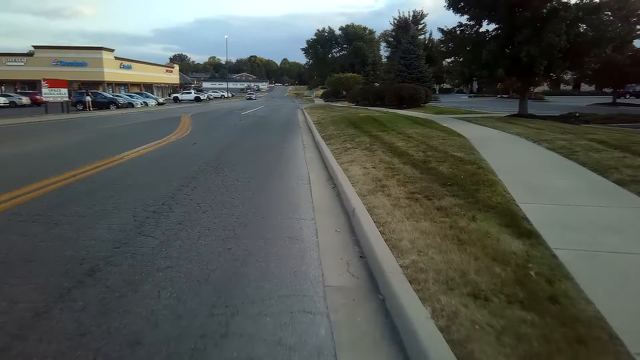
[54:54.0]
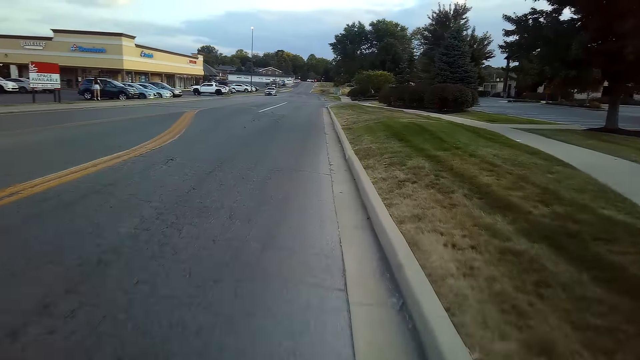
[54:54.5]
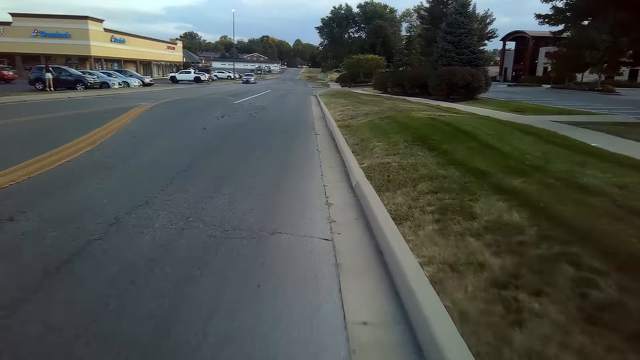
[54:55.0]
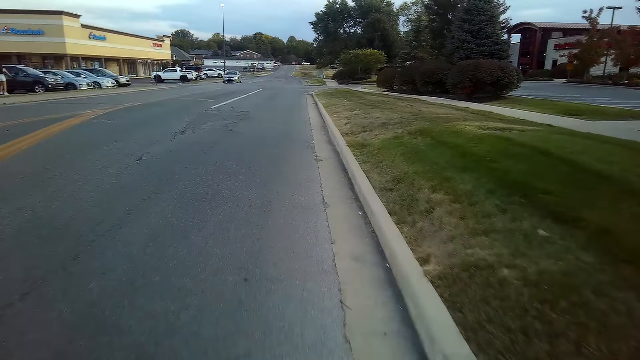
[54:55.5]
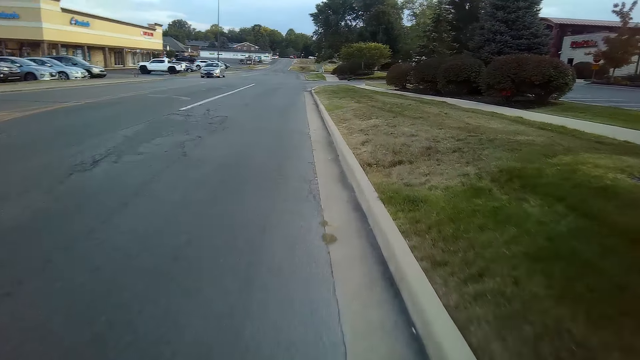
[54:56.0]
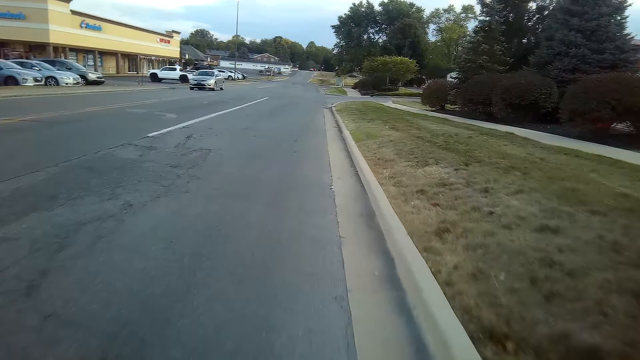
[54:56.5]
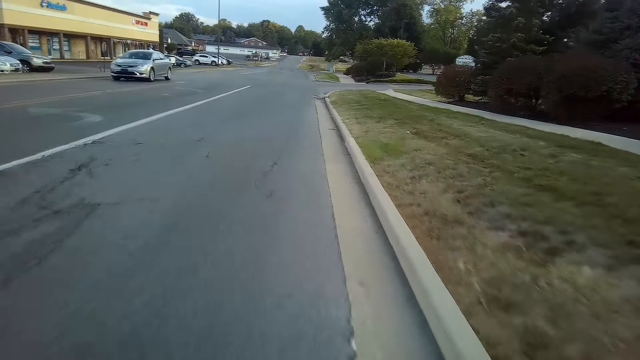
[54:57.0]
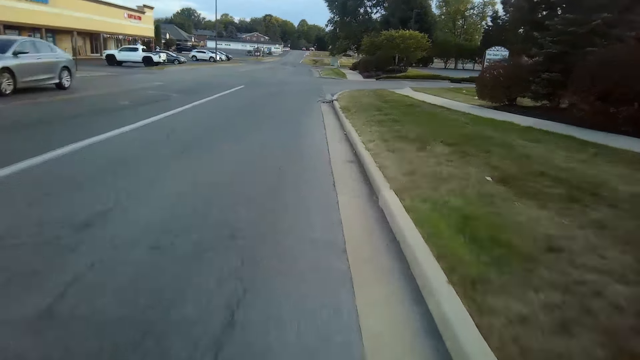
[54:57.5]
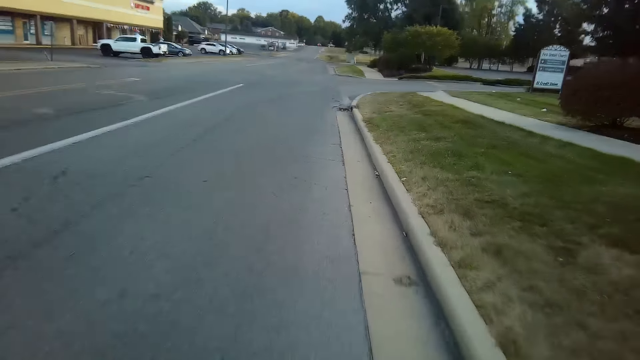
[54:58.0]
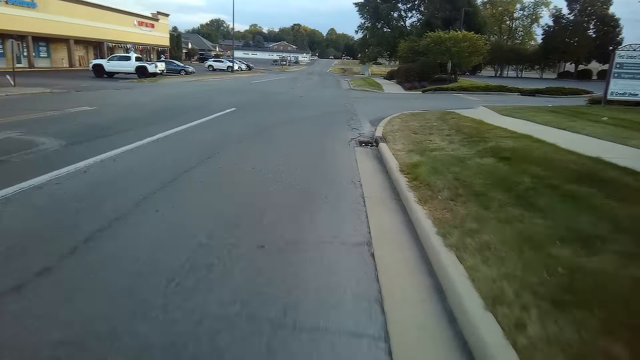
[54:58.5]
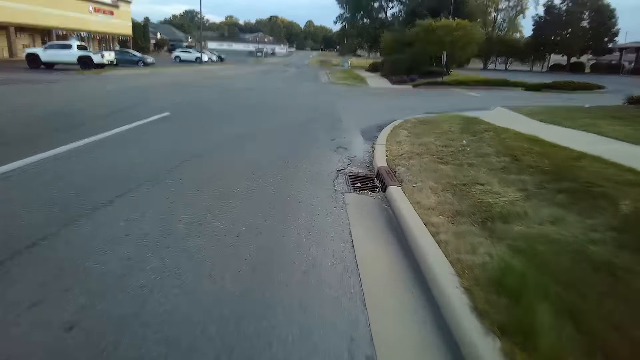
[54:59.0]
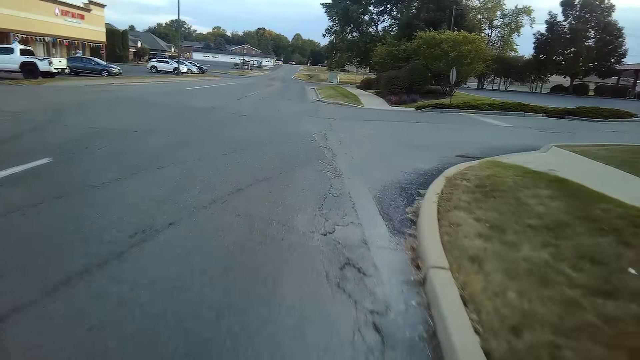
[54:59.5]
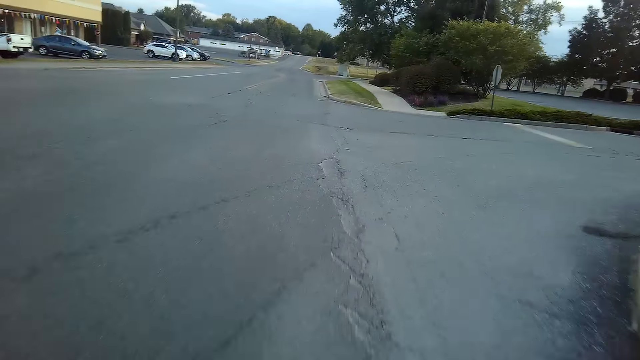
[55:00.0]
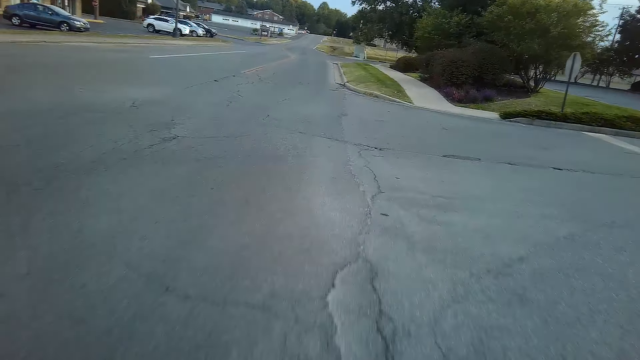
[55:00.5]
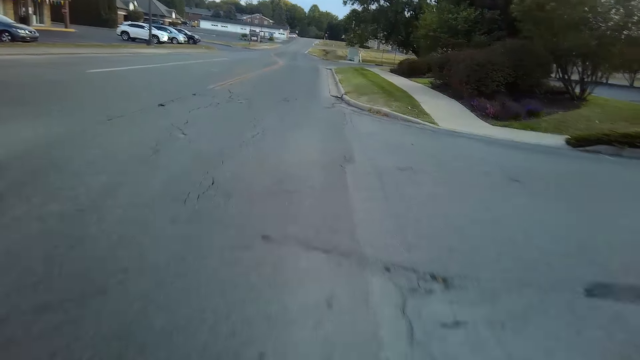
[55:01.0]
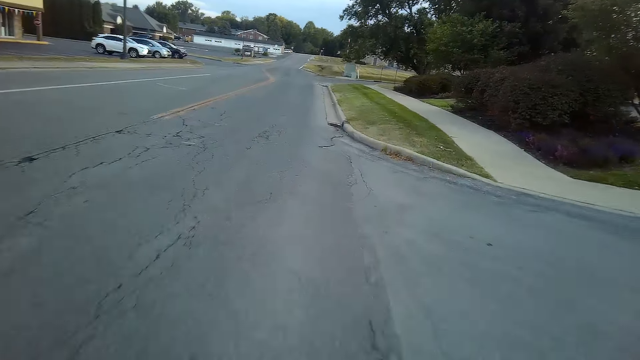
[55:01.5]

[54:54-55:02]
The camera wearer rides a bicycle.

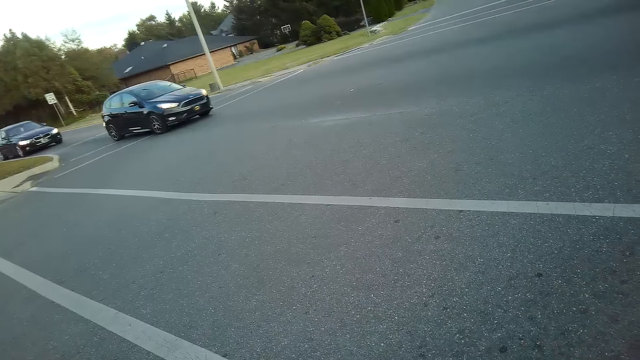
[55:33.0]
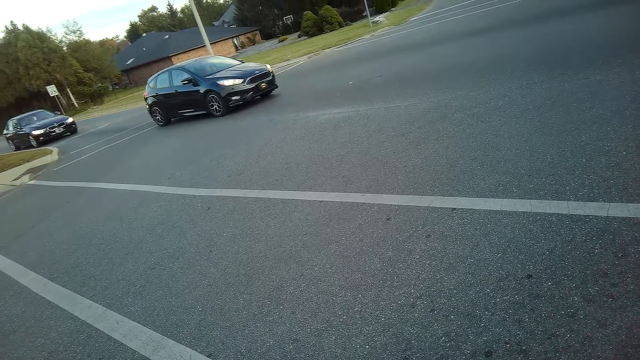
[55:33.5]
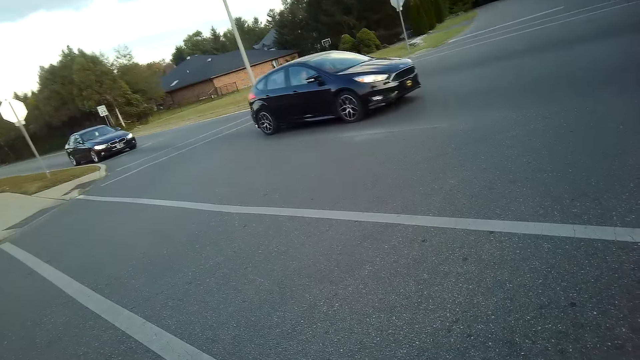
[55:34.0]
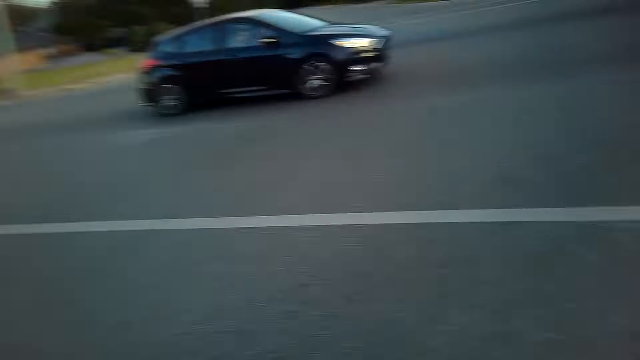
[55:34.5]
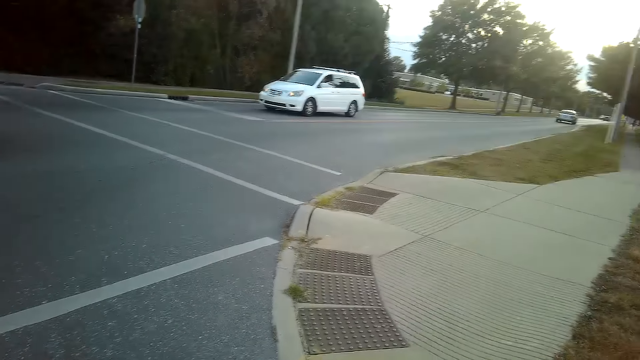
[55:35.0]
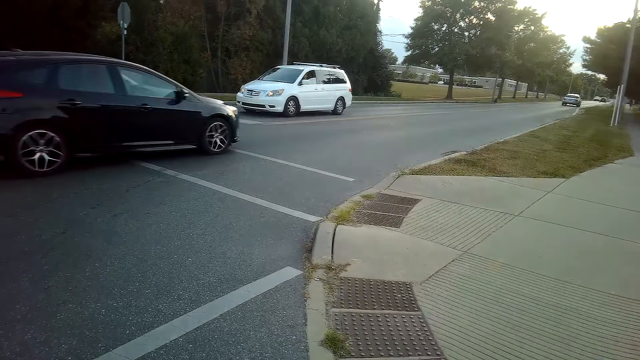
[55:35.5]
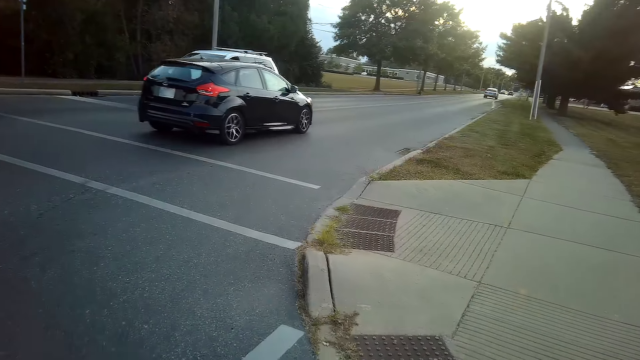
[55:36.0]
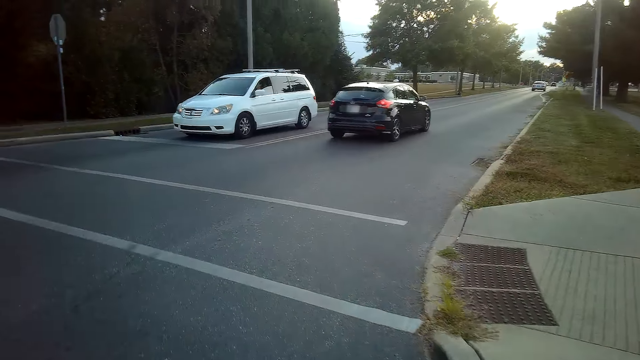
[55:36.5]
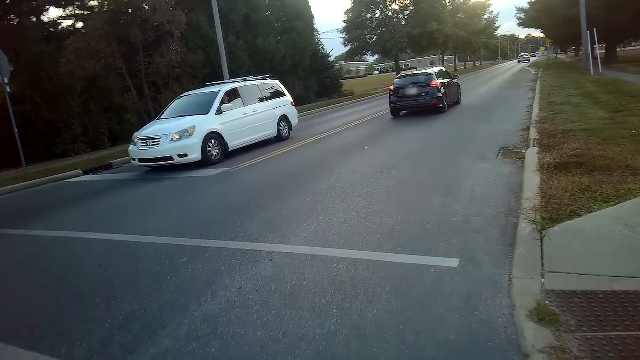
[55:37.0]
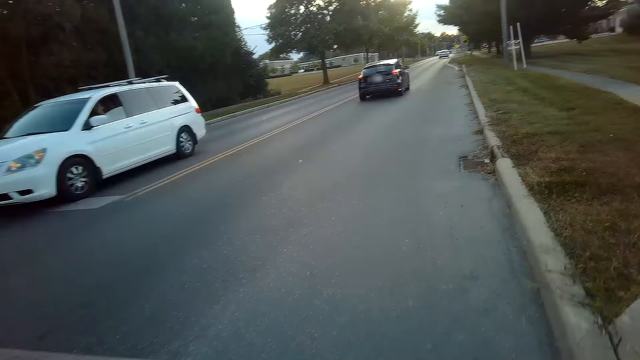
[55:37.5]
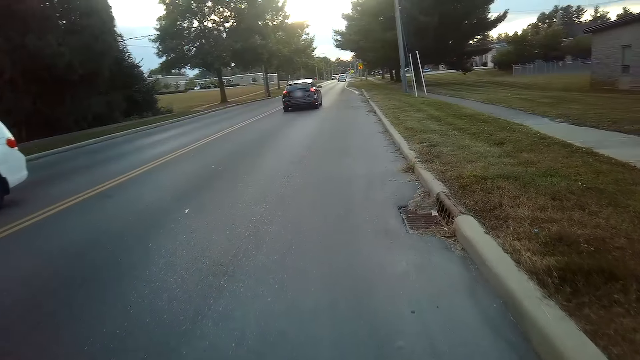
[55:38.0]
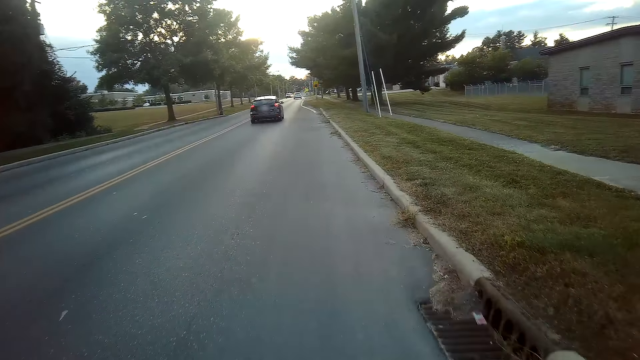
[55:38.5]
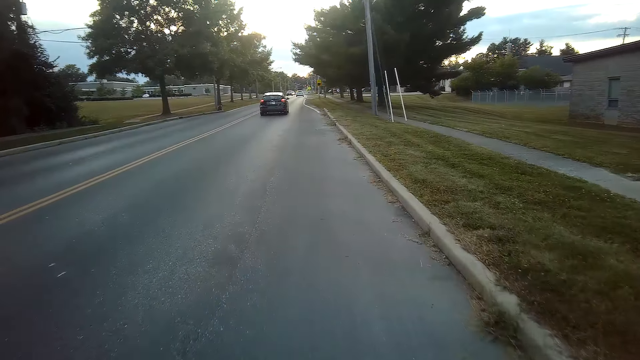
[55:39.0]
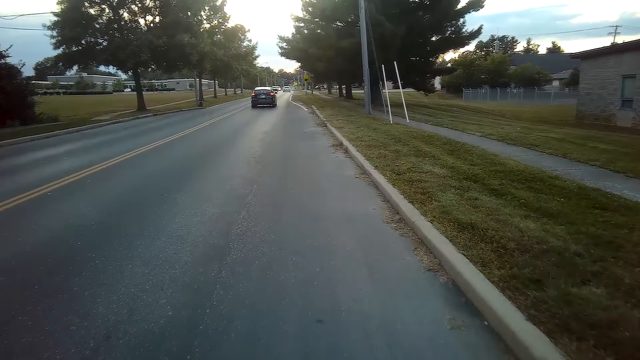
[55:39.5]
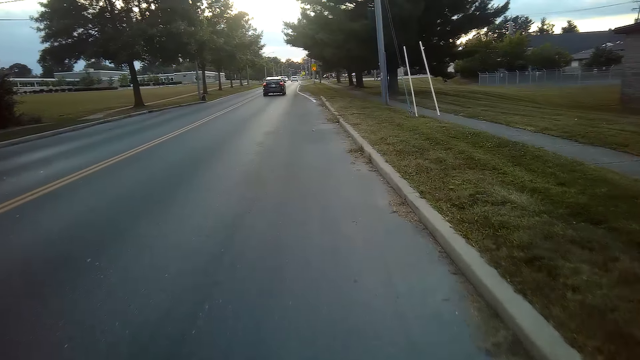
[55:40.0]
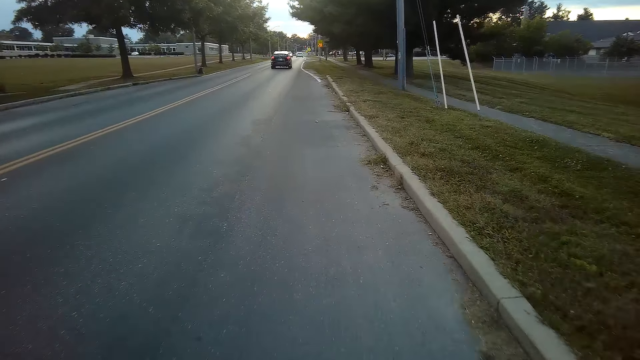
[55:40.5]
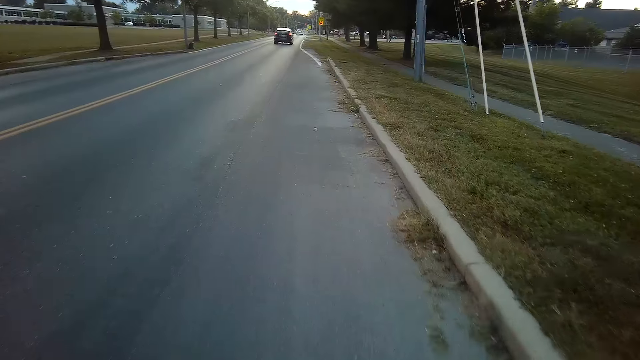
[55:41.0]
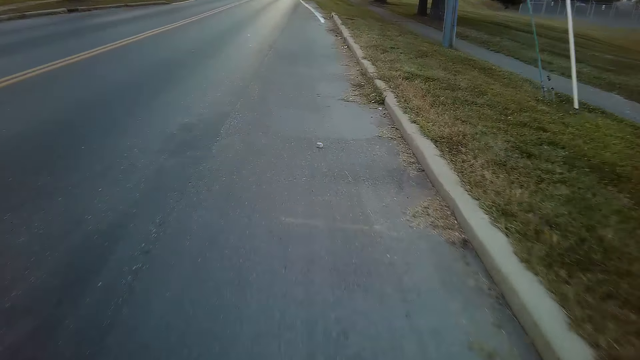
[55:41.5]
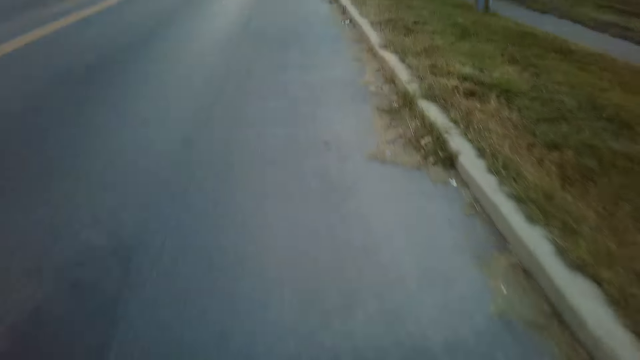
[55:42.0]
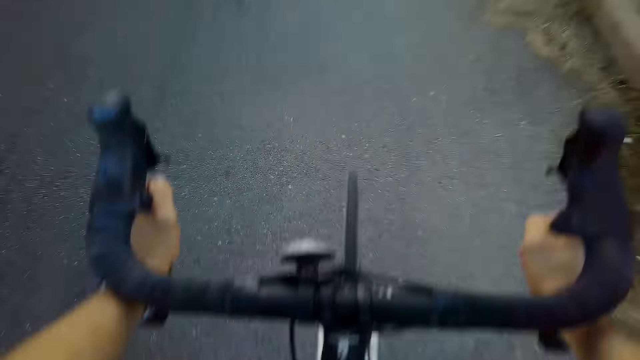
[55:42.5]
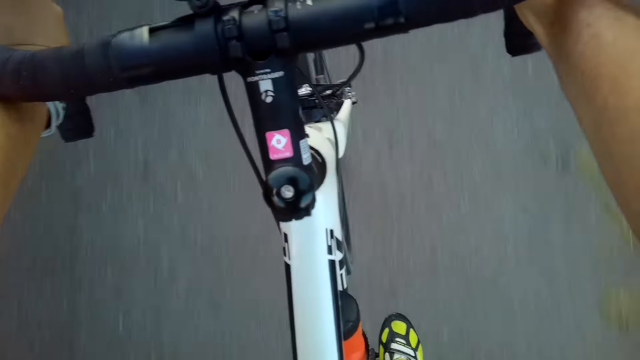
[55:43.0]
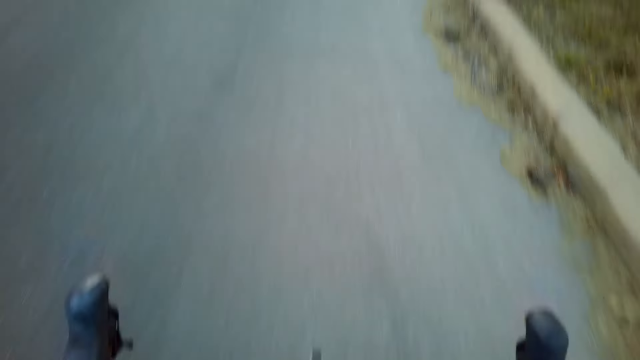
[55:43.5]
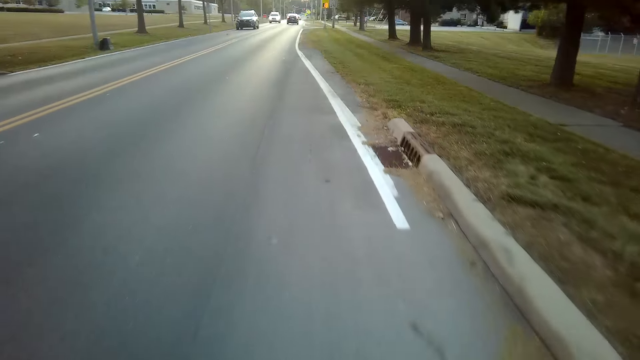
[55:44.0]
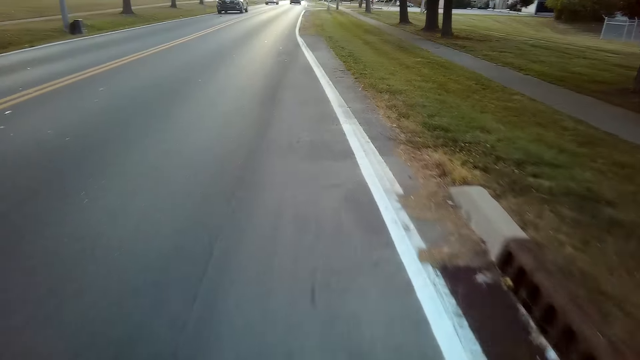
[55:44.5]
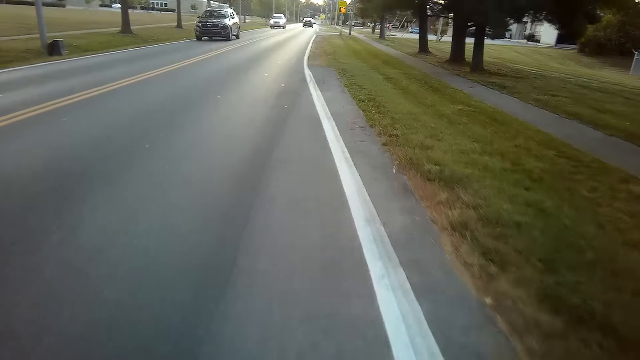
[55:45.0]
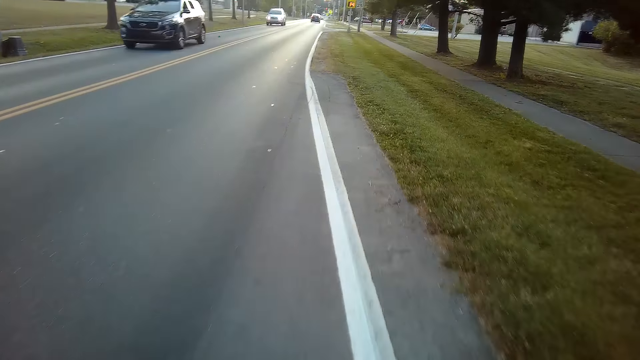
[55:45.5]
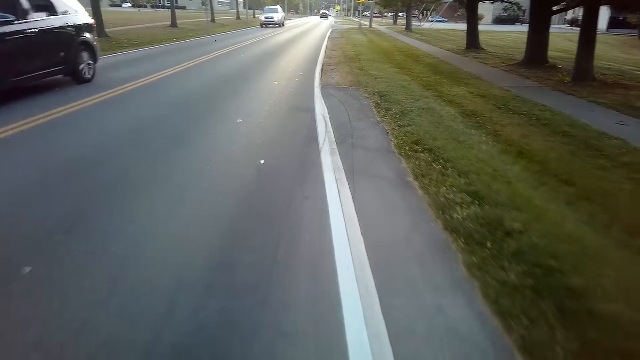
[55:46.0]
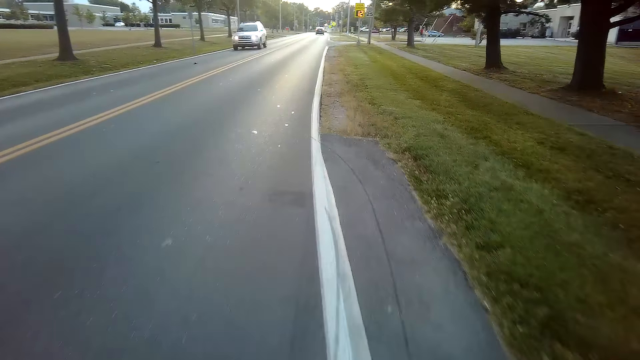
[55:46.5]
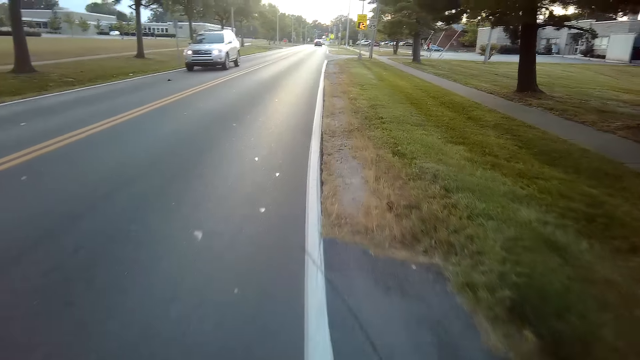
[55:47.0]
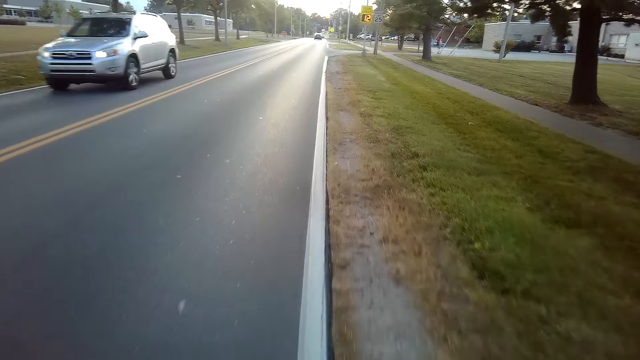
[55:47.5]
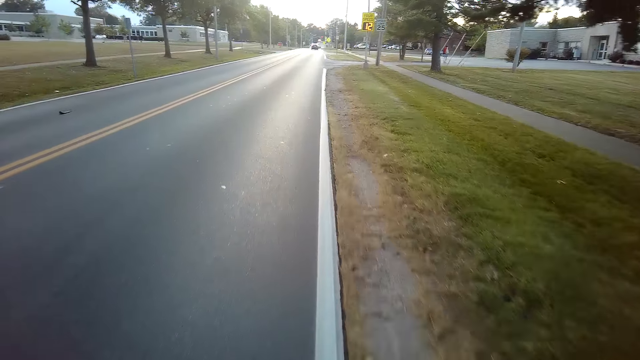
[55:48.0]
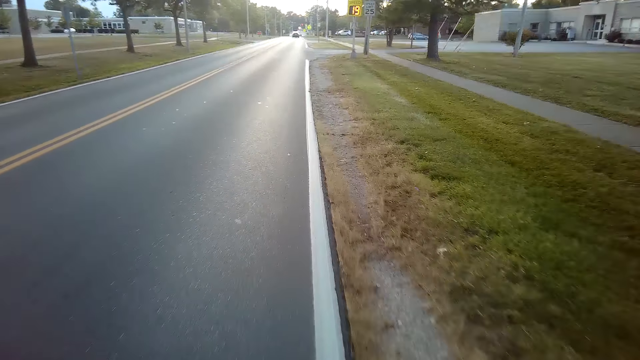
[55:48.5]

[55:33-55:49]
The camera wearer looks around. They ride a bicycle. They look at the bicycle. They ride the bicycle.
